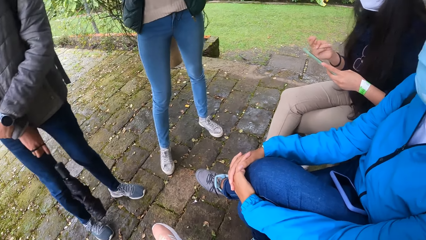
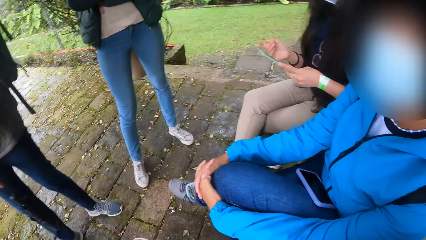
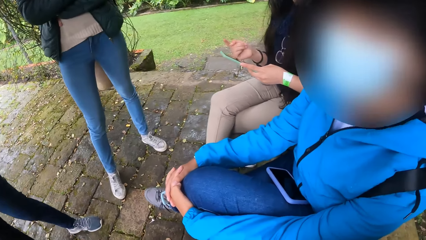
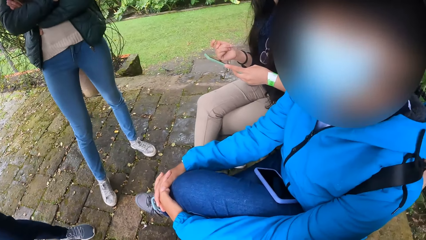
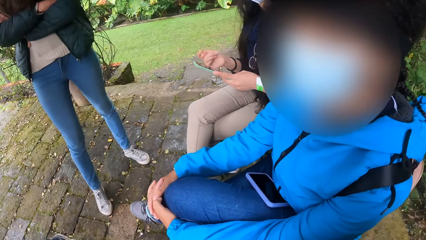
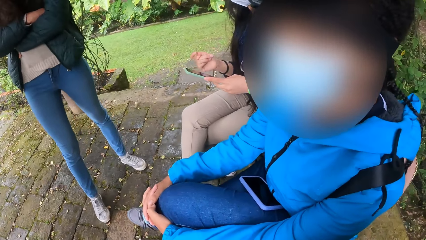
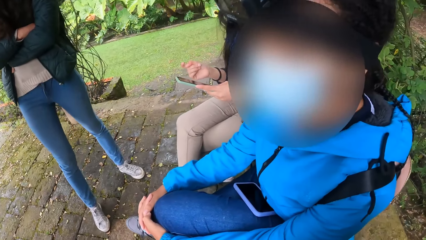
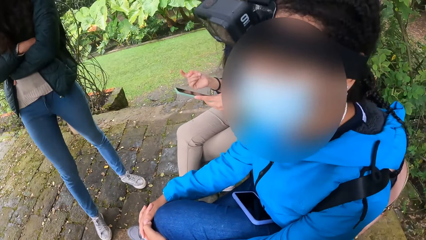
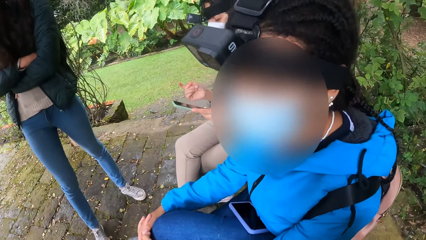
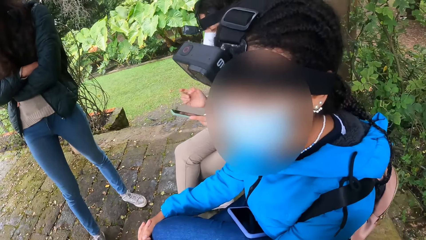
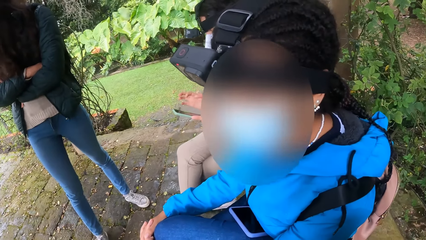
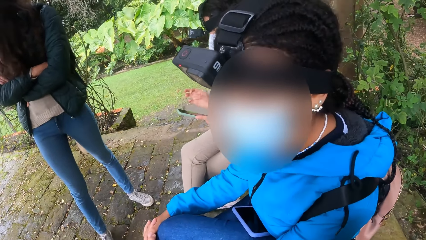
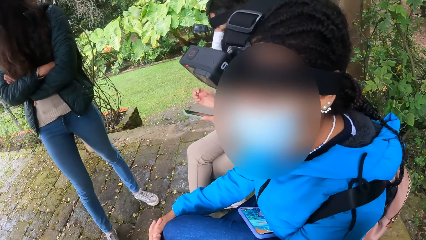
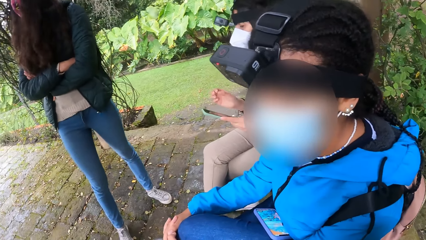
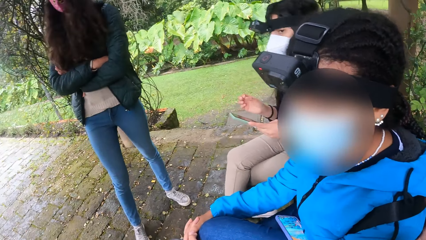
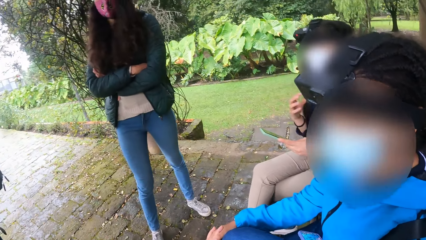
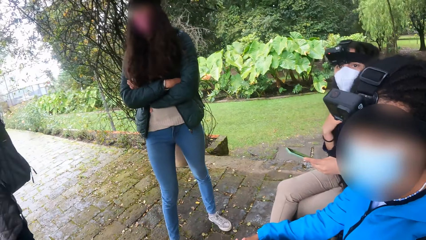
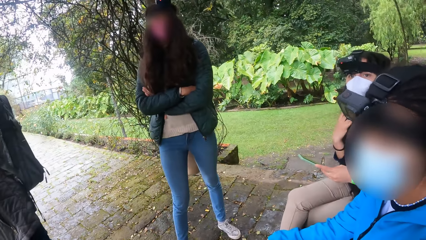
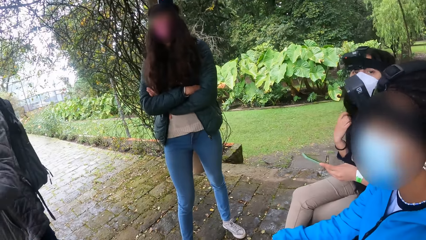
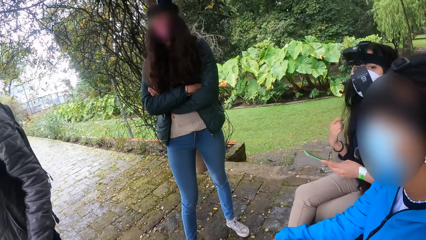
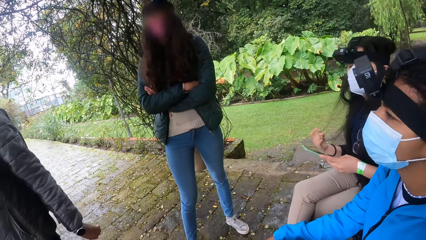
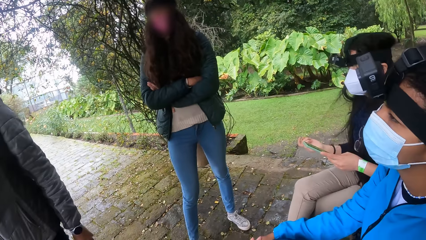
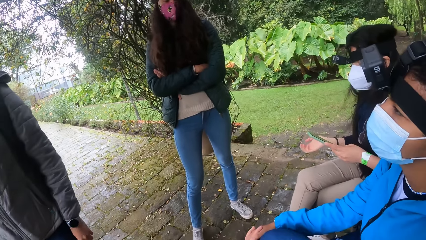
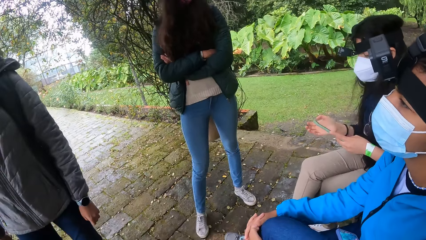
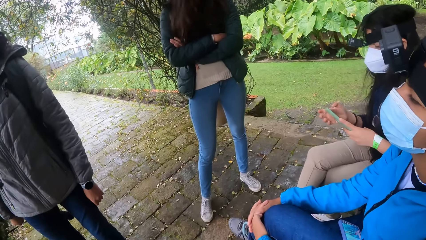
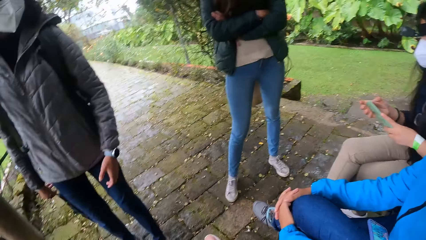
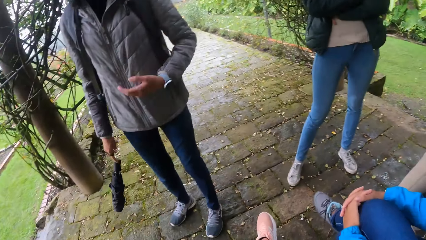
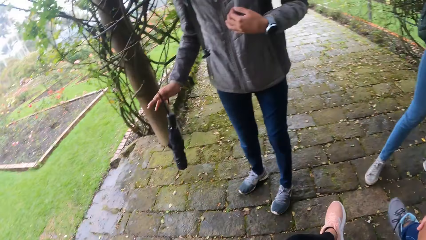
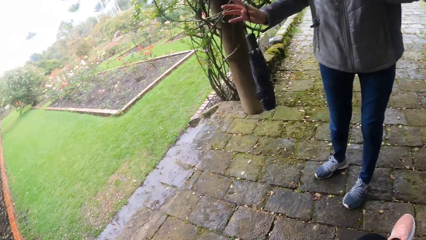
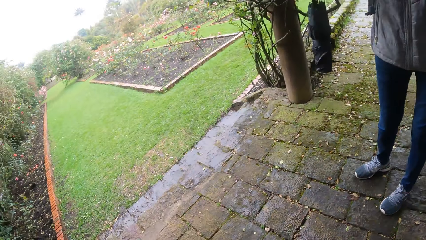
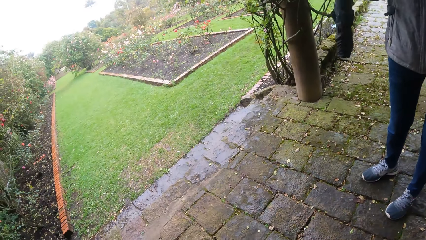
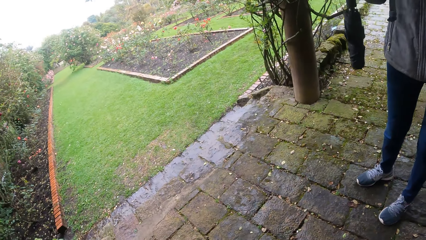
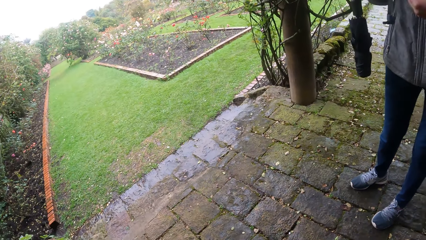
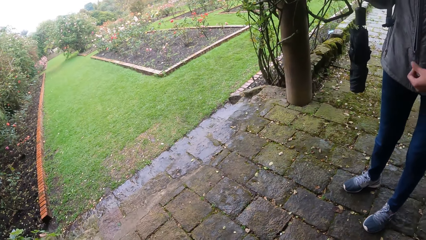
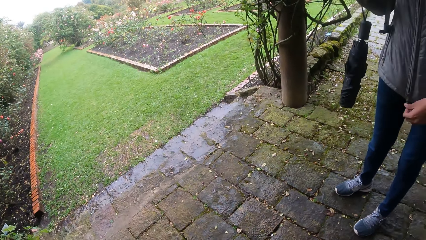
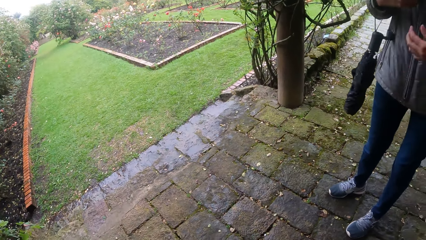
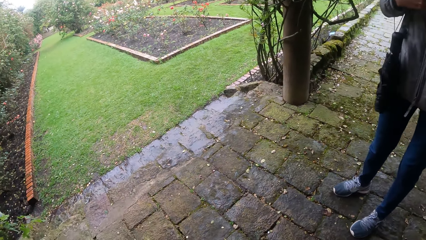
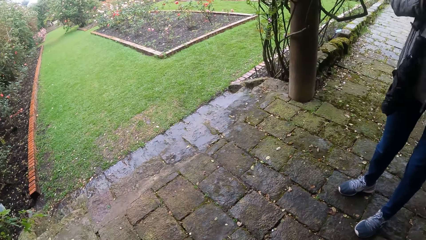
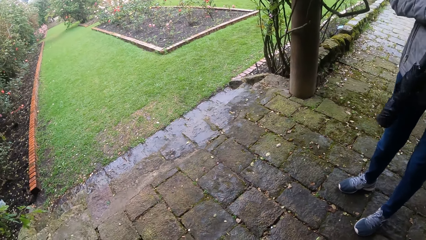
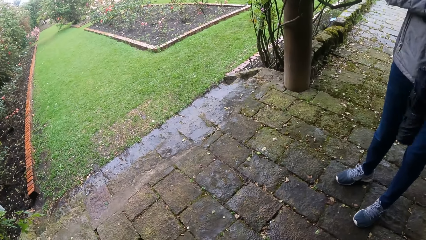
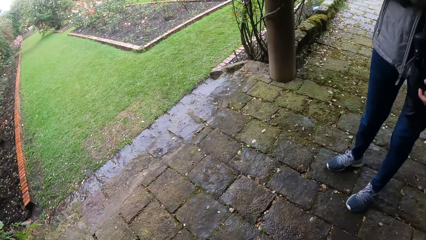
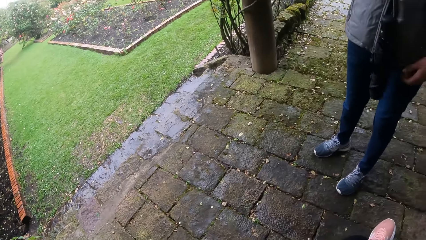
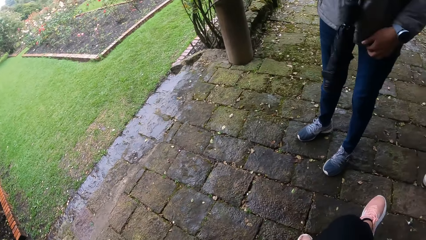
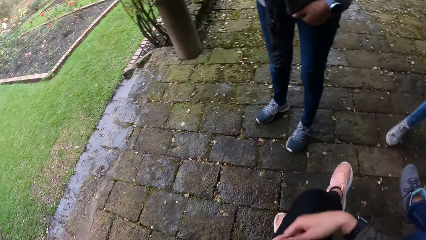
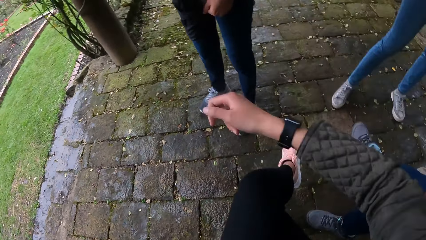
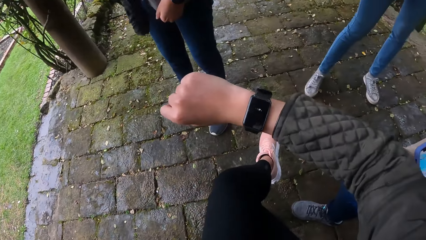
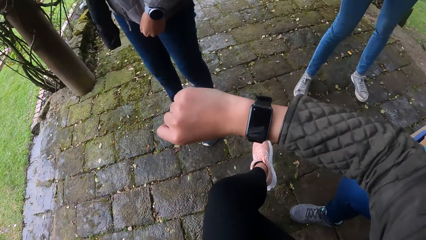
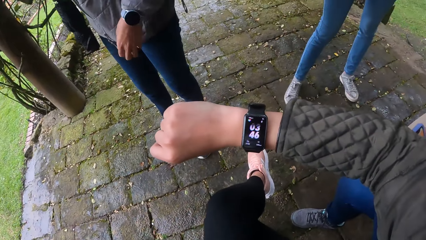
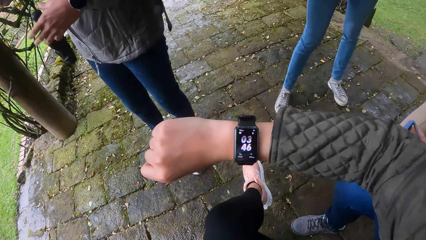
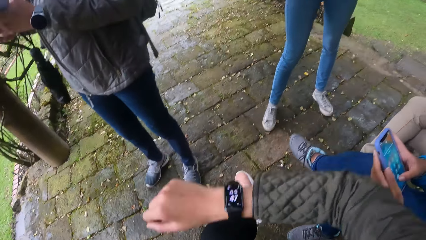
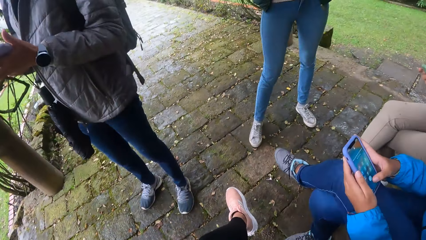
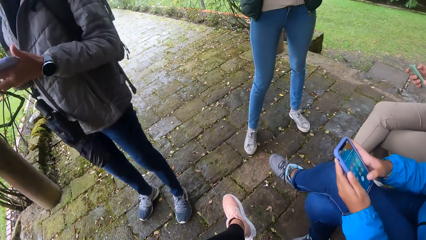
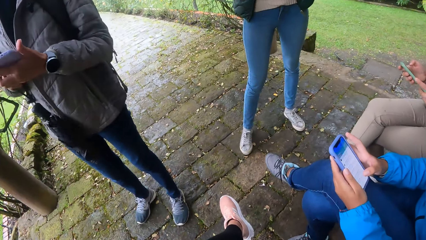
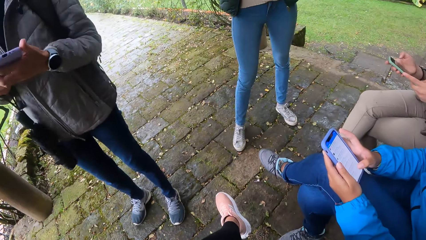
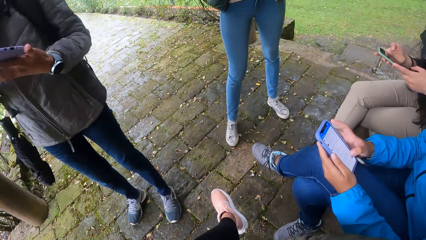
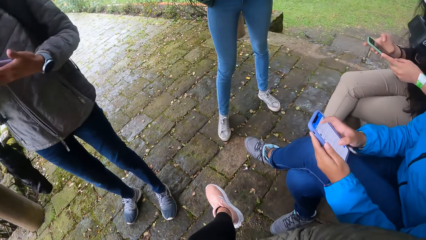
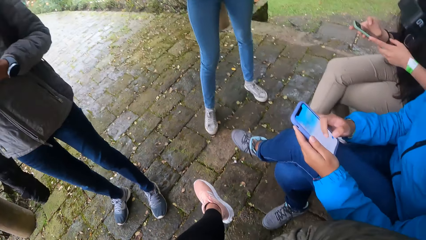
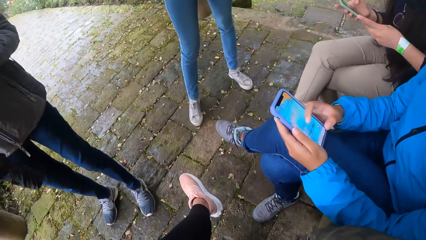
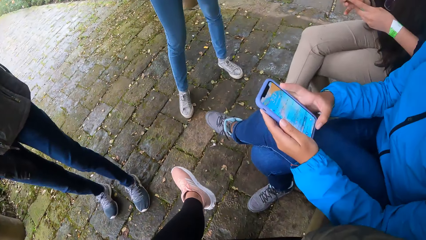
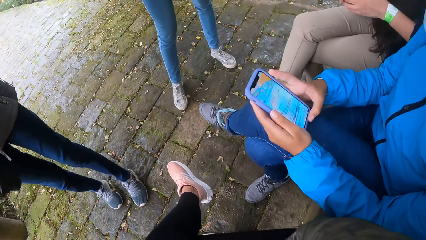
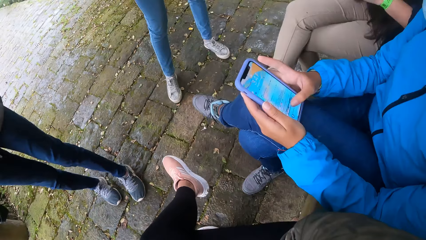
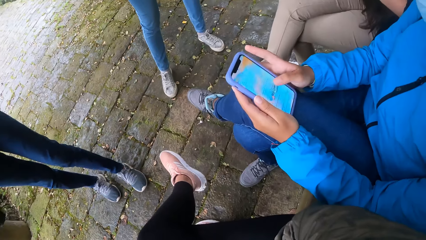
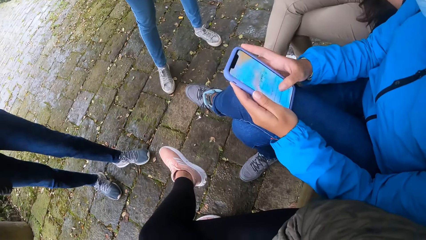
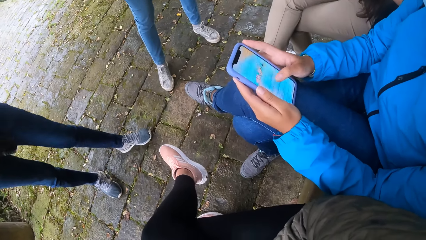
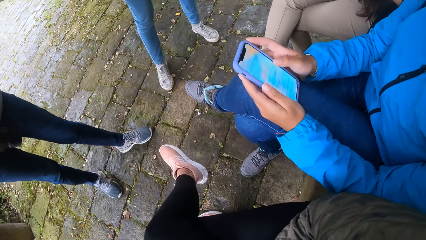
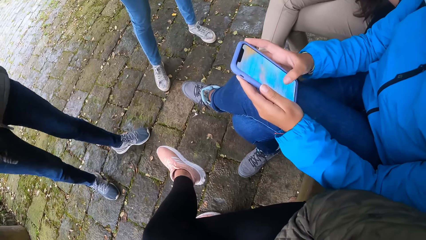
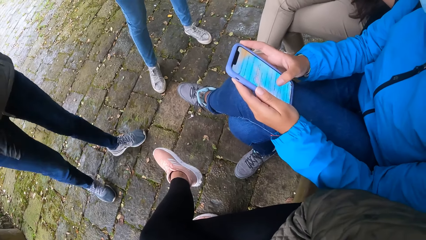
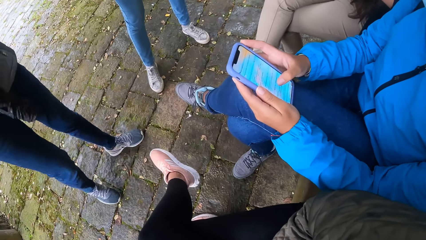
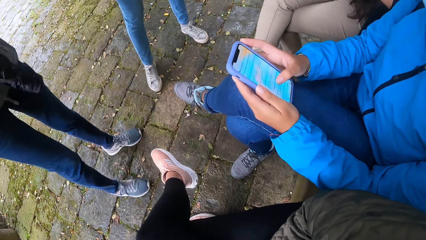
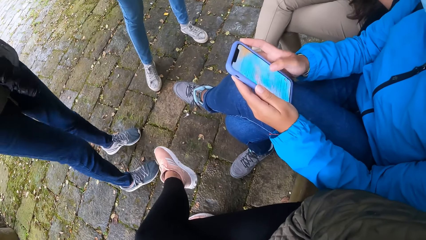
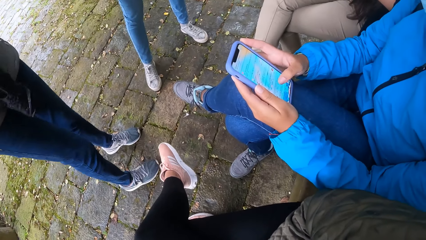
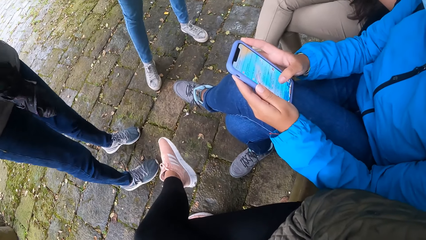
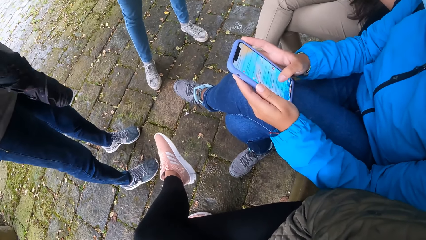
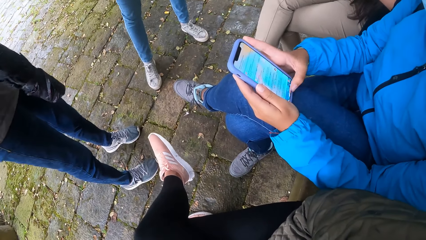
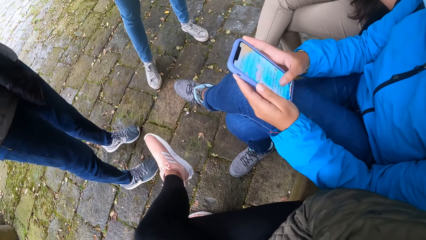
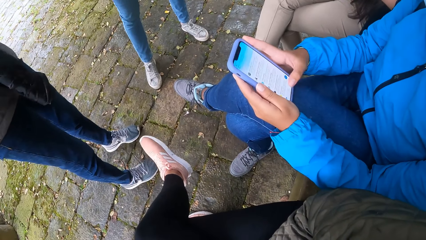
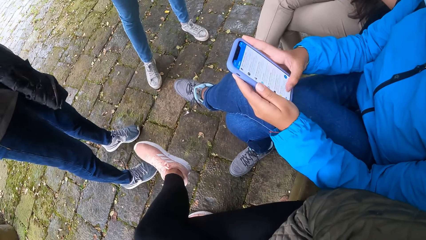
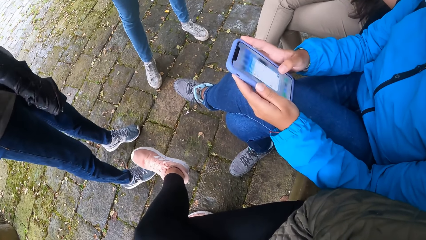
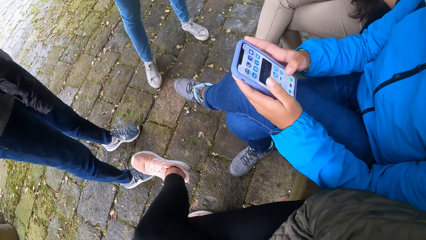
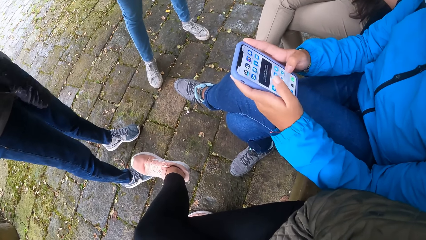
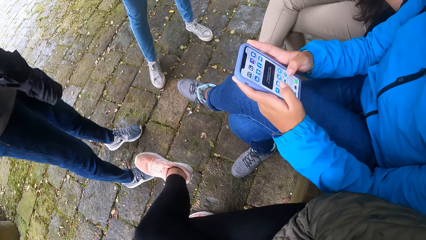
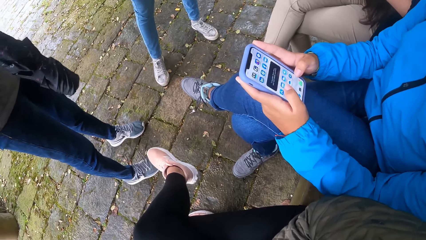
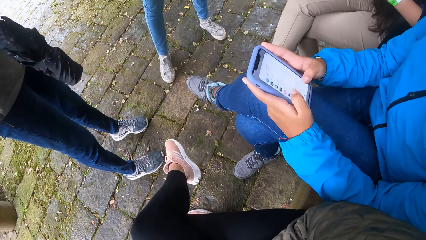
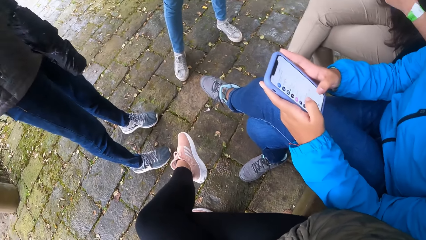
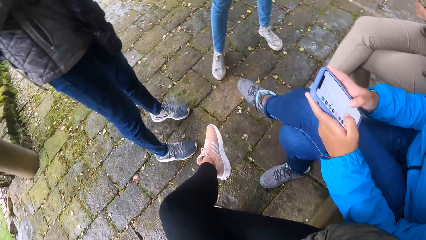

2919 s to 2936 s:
The camera wearer looks at a lady. A woman plays with her hair with her right hand. The camera wearer looks around. The woman operates the phone with both hands. Another woman unzips her jacket with her left hand. The camera wearer checks a wristwatch on her right wrist. She lifts a hand. A third woman operates the phone with both hands. The second woman operates a phone with her left hand. The first woman operates the phone with both hands. The lady scrolls a phone.
